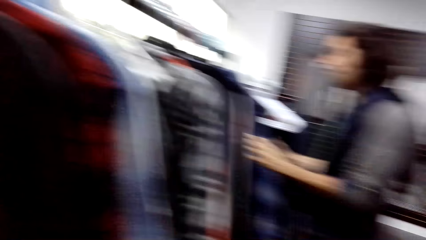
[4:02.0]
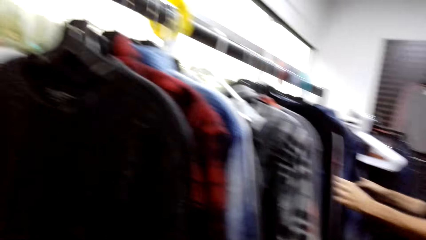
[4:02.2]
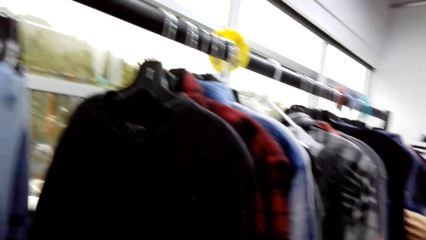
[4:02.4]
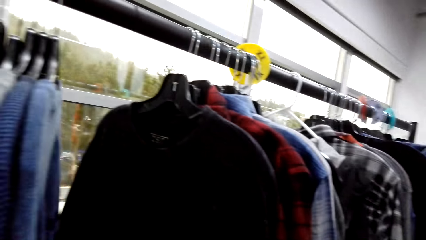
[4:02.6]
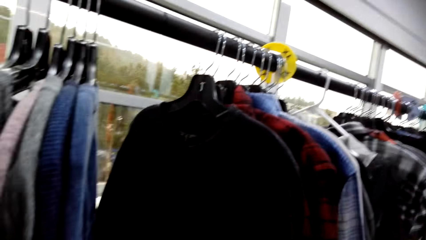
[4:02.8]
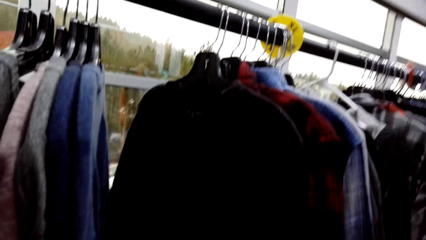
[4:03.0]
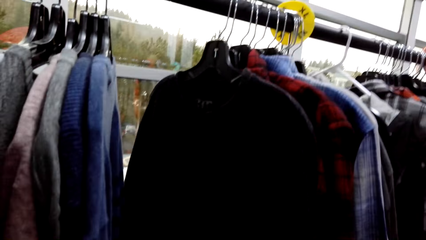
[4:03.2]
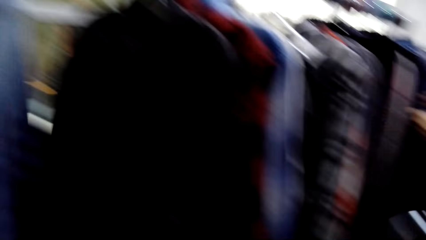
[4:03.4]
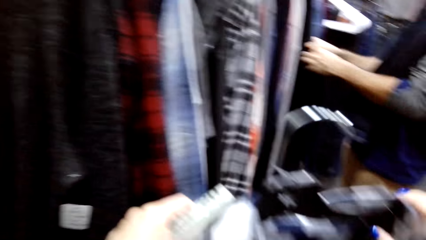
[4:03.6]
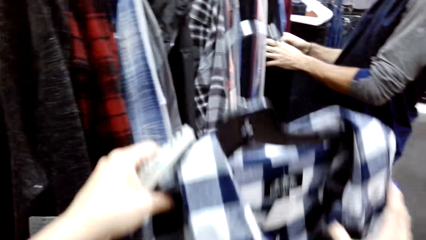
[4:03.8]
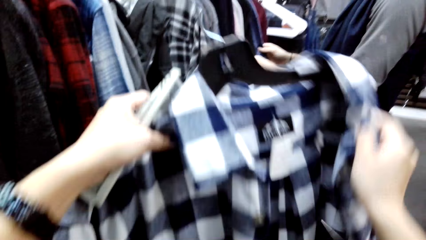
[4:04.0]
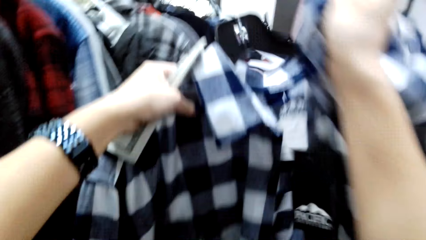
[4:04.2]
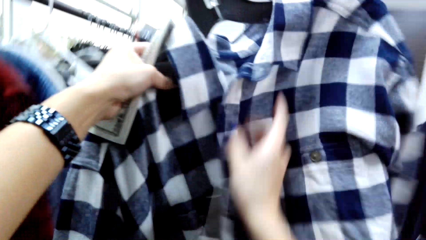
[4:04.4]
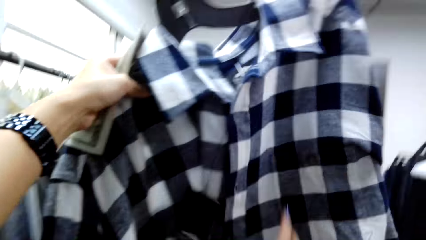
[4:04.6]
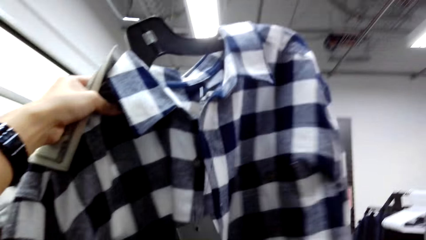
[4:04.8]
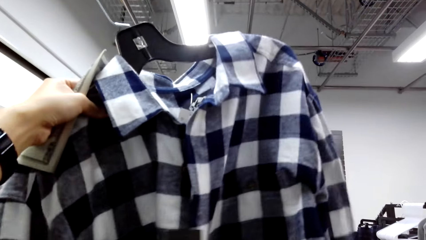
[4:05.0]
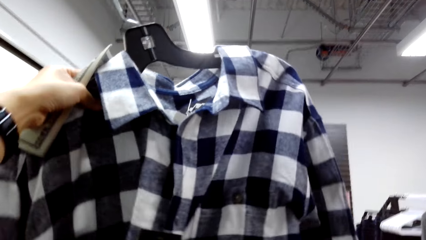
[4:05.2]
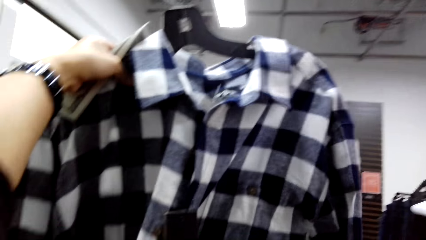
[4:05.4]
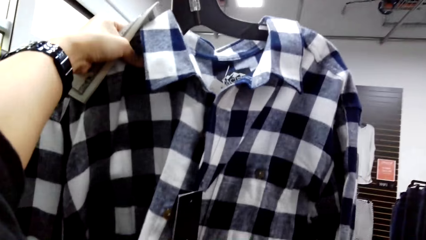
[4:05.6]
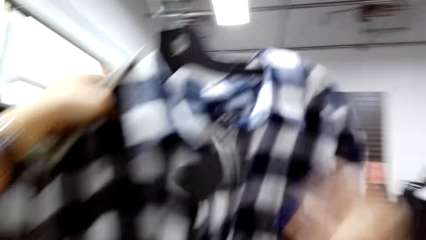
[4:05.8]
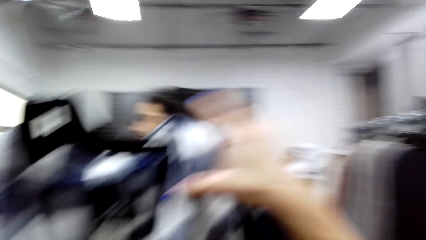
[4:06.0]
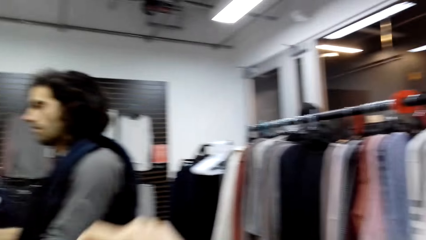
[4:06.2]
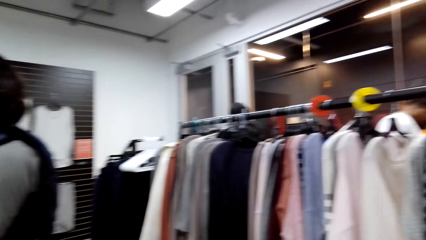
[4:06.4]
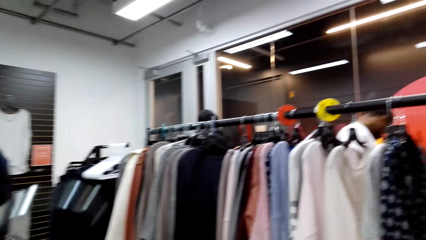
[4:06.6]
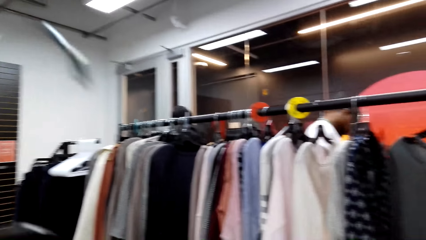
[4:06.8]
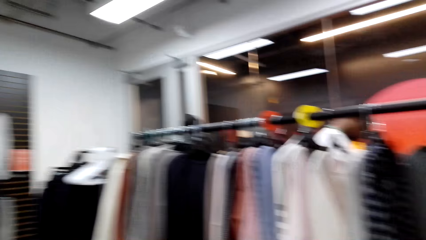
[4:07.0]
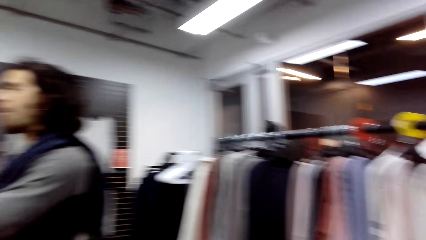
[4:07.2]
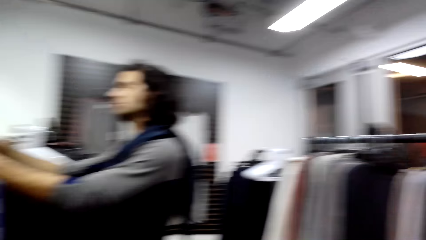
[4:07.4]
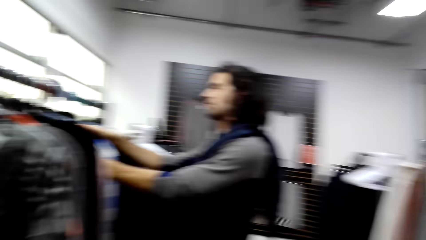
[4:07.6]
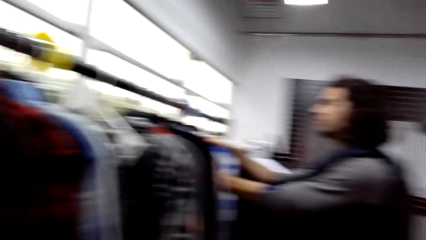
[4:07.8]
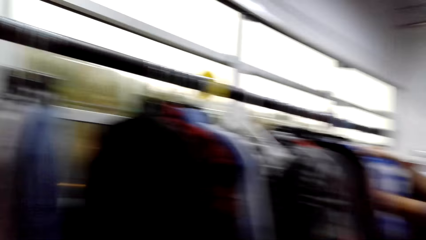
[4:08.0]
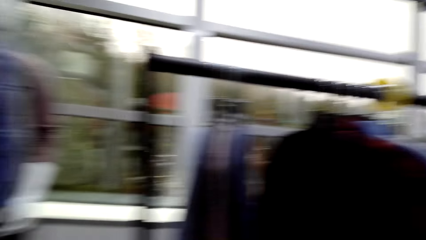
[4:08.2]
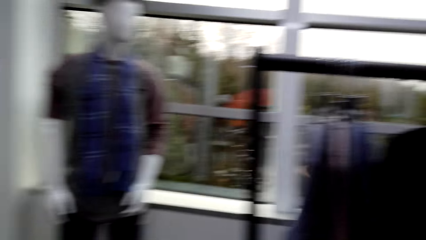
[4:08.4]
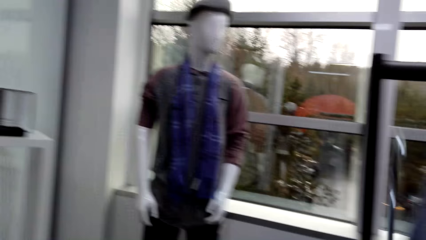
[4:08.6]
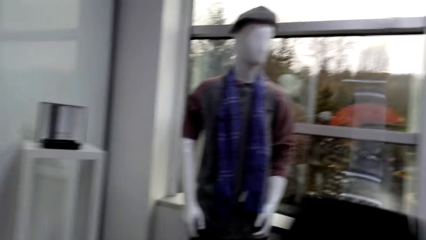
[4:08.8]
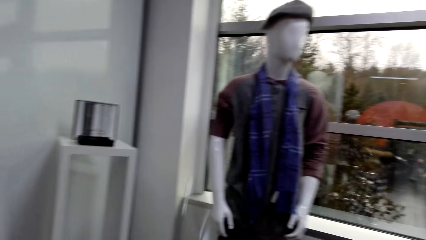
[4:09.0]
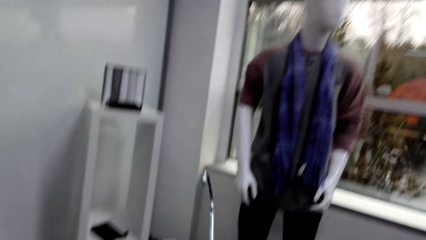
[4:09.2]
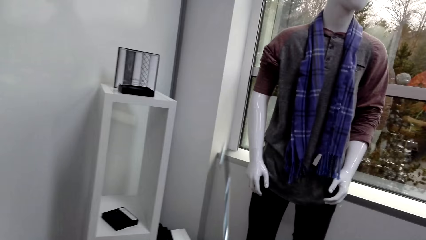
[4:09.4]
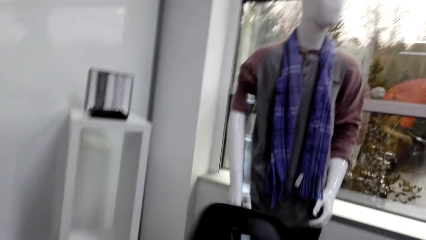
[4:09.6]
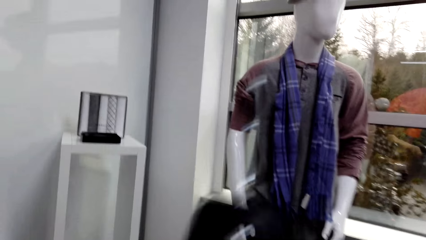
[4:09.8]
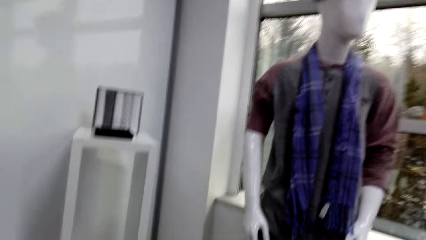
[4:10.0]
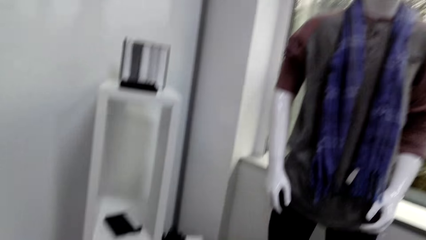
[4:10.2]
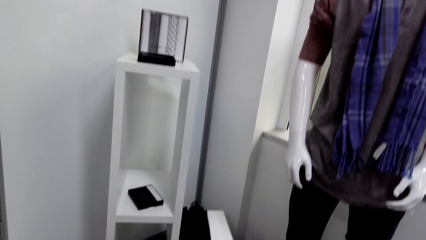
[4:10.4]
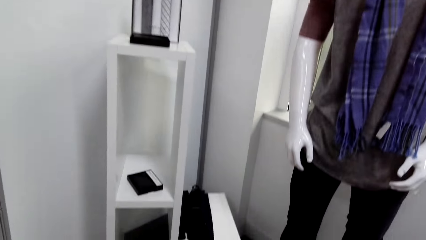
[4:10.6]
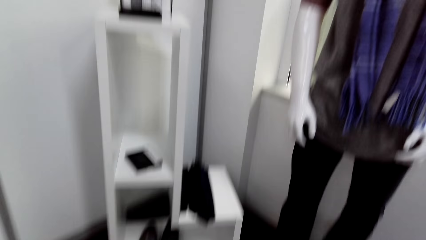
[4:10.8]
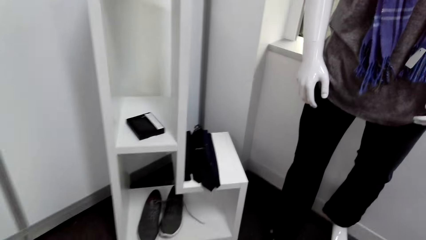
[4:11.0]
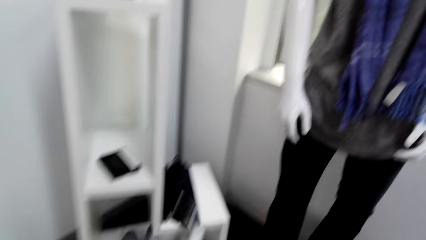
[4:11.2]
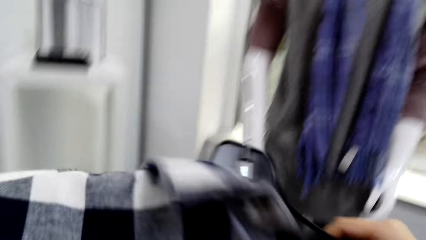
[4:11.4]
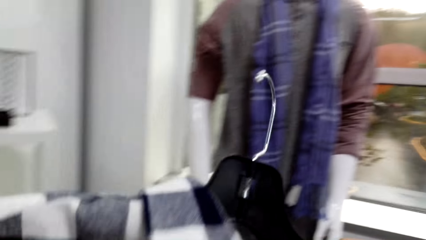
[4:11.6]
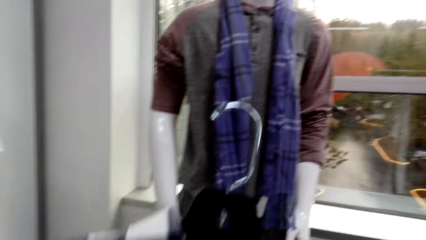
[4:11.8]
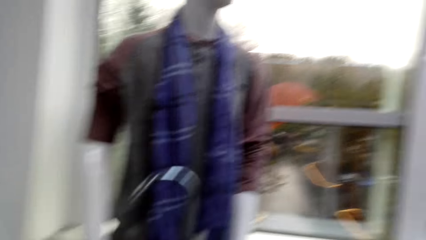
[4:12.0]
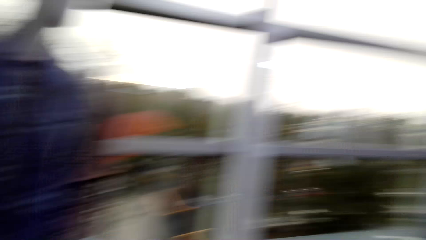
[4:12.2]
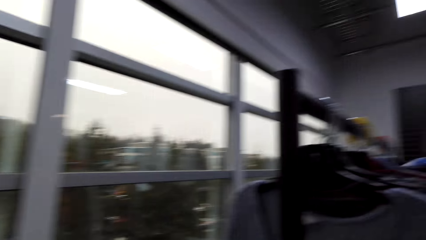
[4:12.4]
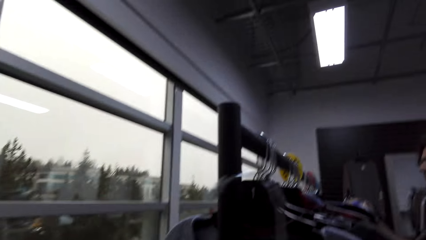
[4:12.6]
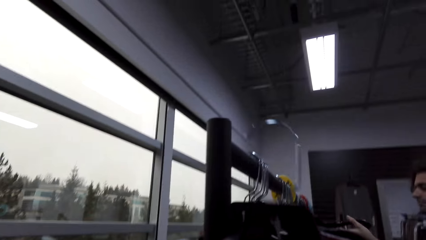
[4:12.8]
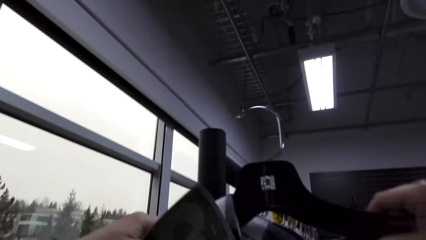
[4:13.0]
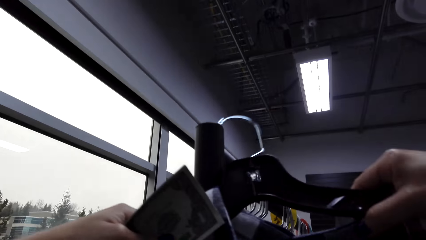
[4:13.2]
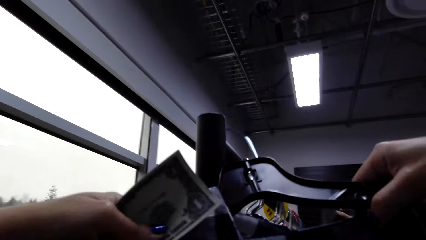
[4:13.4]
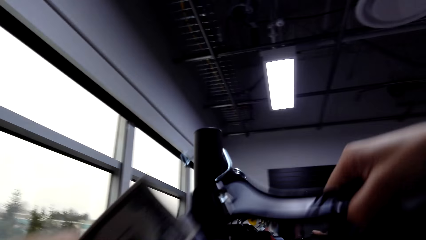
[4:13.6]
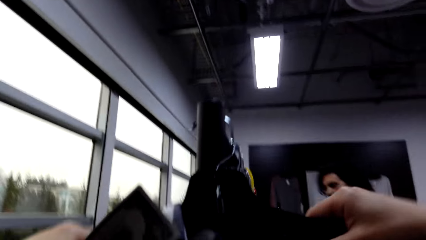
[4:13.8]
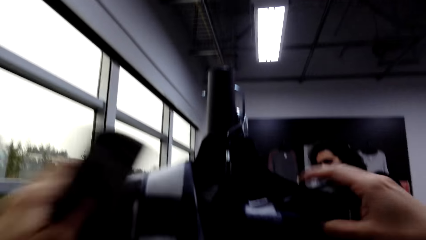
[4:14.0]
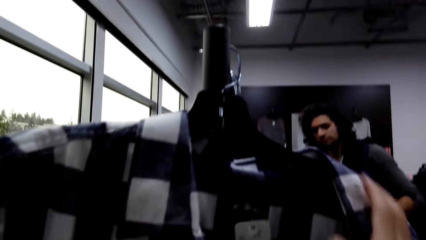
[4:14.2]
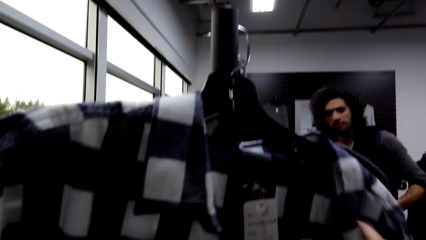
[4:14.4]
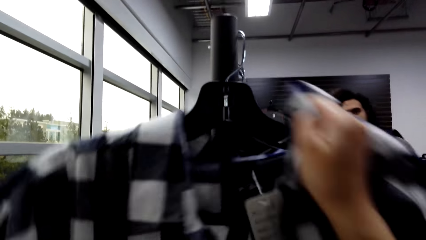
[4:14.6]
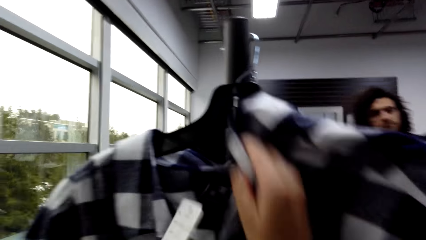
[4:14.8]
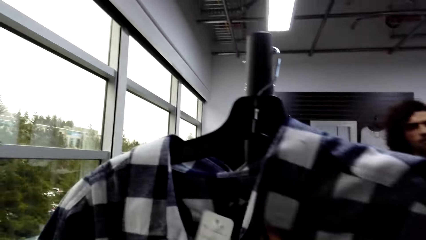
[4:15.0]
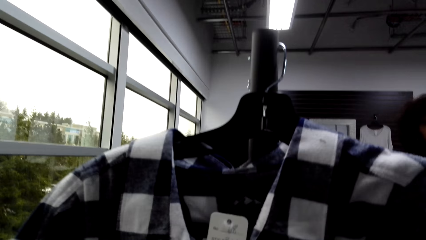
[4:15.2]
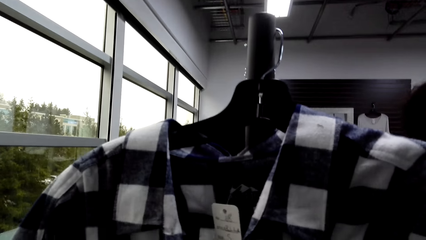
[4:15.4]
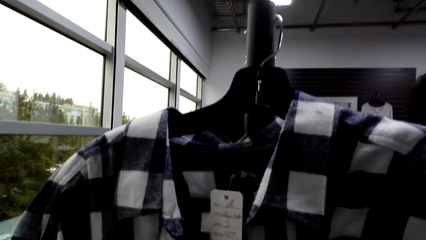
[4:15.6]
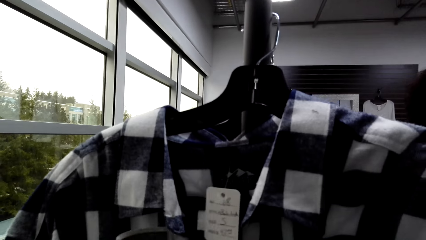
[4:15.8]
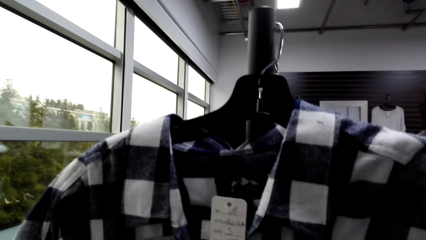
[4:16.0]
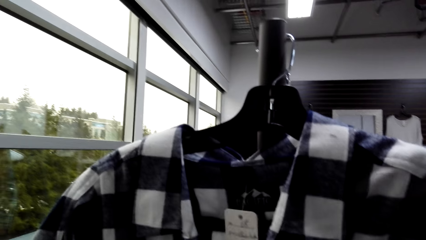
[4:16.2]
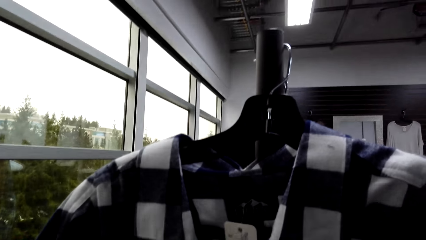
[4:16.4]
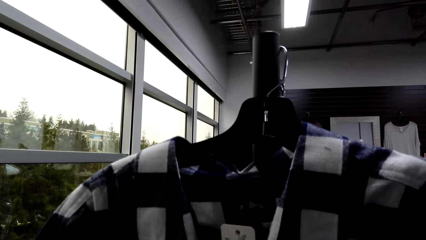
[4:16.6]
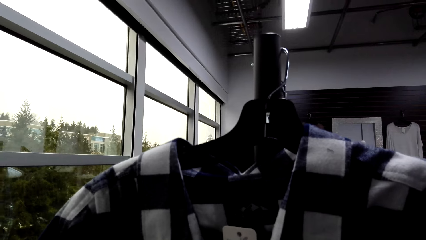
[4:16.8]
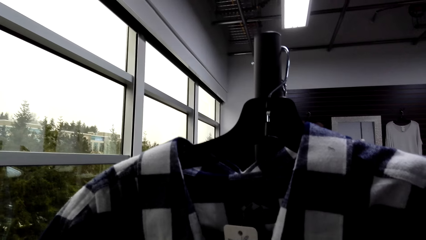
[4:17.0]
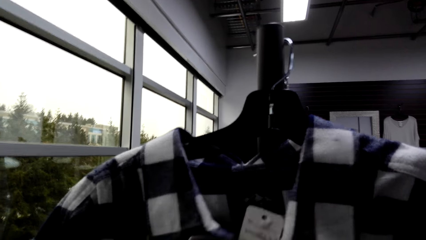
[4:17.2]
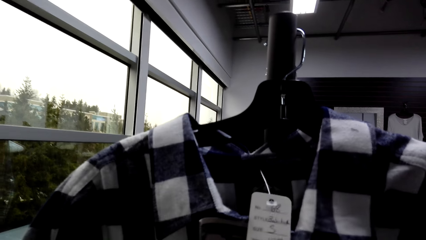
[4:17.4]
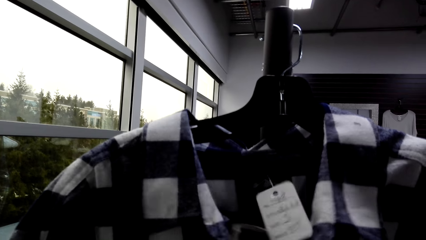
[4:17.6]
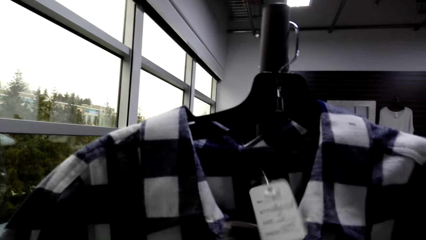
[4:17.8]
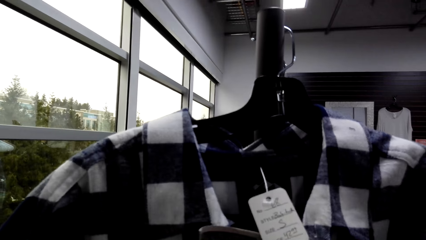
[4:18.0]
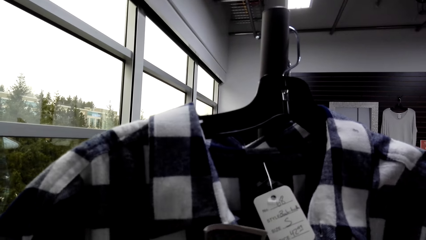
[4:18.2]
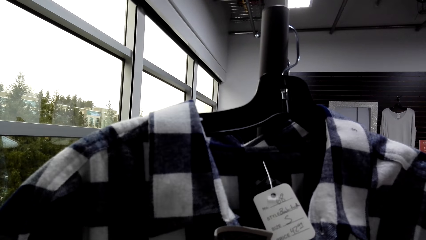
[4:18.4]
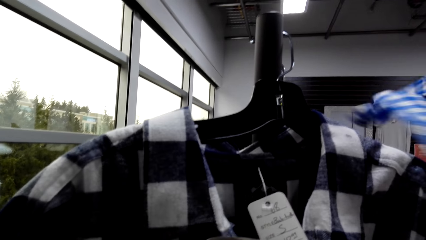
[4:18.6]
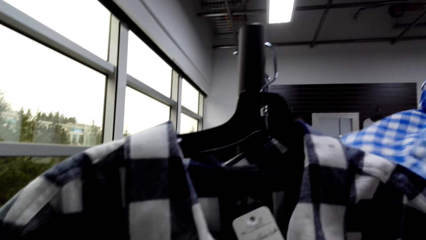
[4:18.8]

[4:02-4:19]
The man looks at the clothes. The camera wearer looks at the shirt. They walk around. They look at the shirt. They hang the clothes on the hanger. They adjust the shirt.
